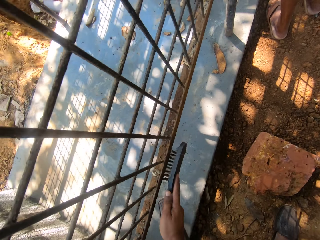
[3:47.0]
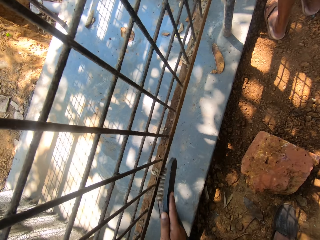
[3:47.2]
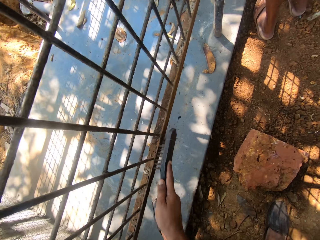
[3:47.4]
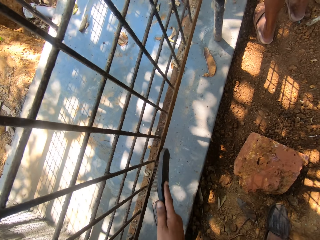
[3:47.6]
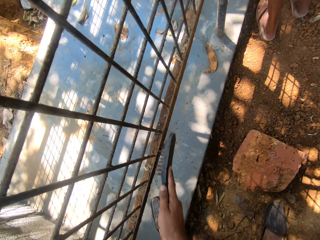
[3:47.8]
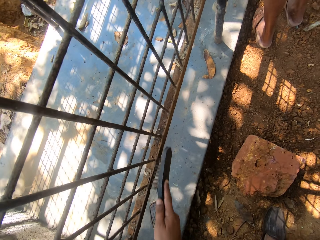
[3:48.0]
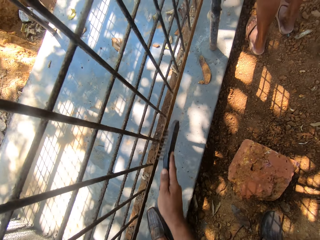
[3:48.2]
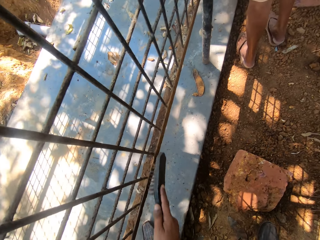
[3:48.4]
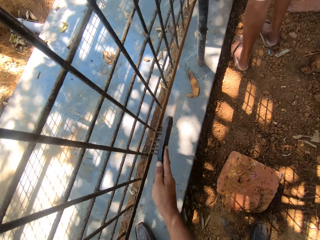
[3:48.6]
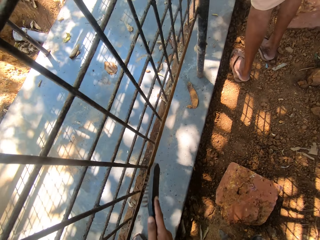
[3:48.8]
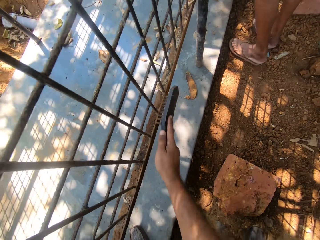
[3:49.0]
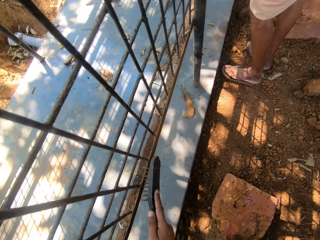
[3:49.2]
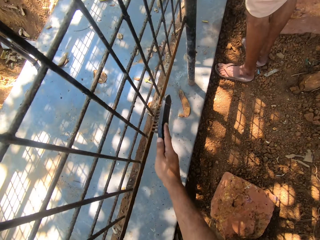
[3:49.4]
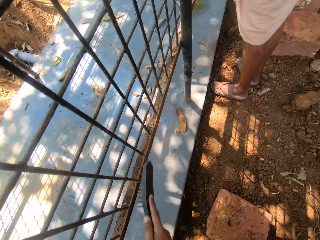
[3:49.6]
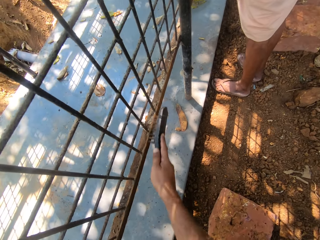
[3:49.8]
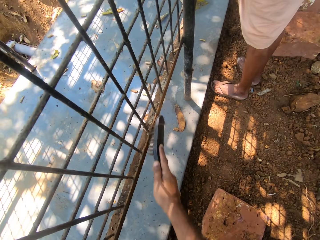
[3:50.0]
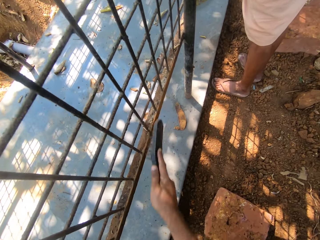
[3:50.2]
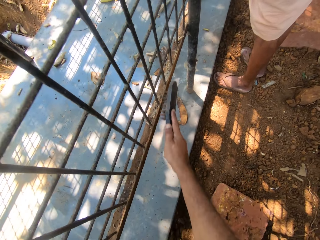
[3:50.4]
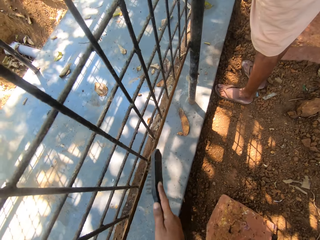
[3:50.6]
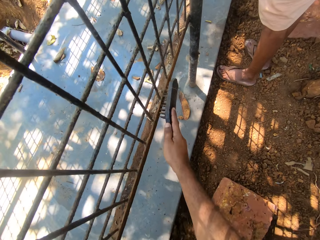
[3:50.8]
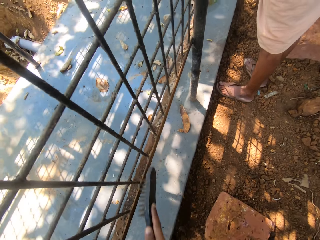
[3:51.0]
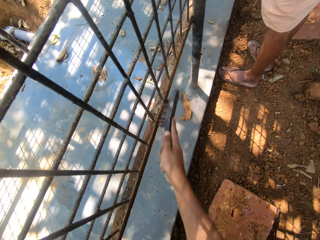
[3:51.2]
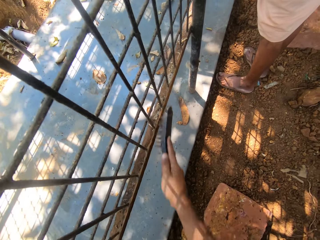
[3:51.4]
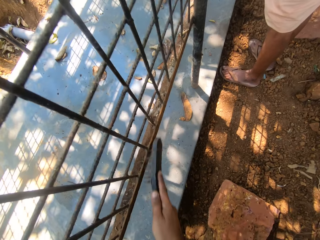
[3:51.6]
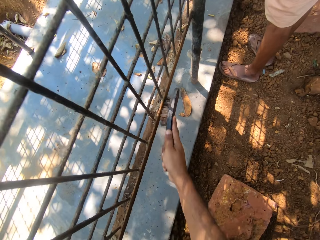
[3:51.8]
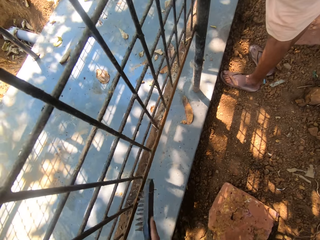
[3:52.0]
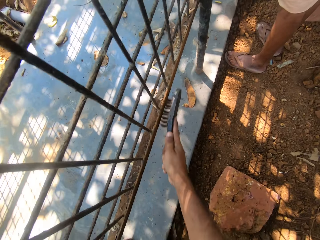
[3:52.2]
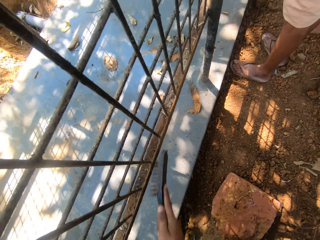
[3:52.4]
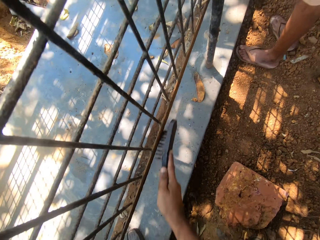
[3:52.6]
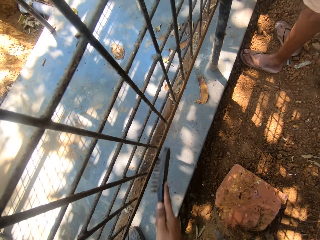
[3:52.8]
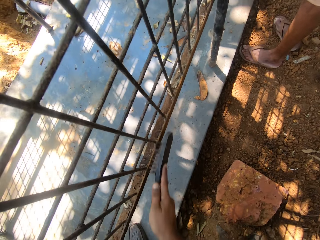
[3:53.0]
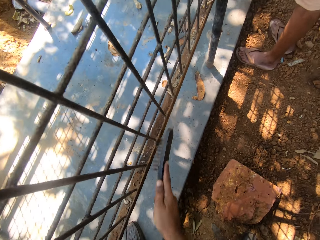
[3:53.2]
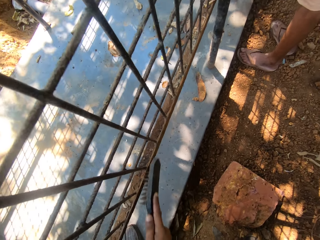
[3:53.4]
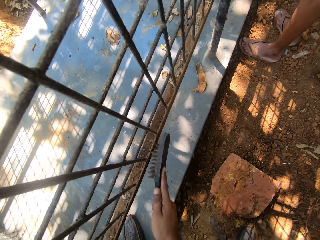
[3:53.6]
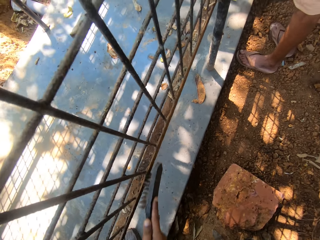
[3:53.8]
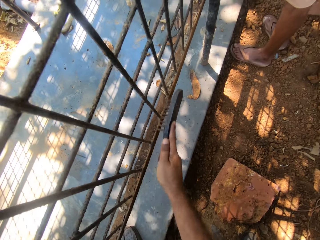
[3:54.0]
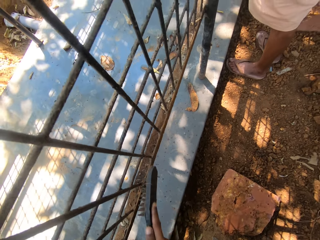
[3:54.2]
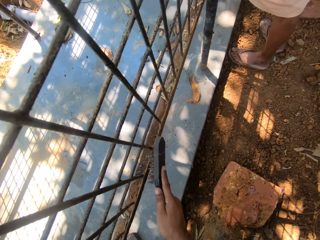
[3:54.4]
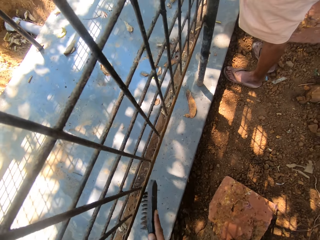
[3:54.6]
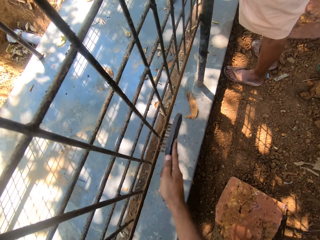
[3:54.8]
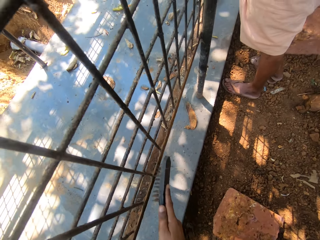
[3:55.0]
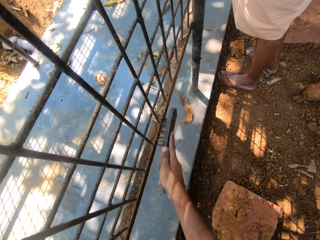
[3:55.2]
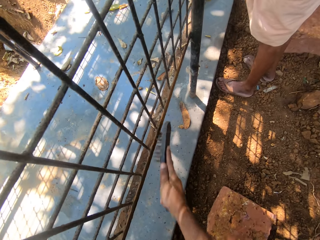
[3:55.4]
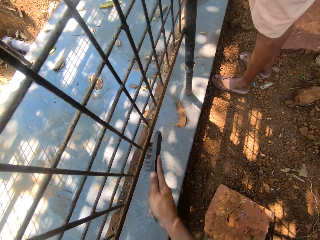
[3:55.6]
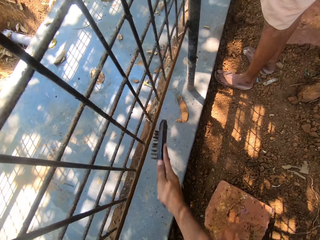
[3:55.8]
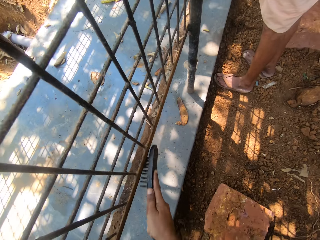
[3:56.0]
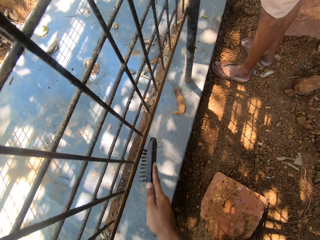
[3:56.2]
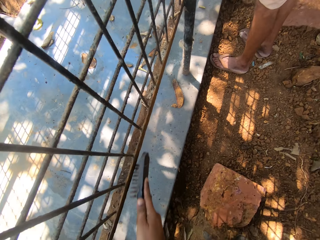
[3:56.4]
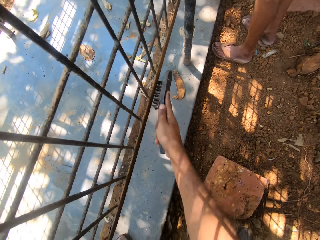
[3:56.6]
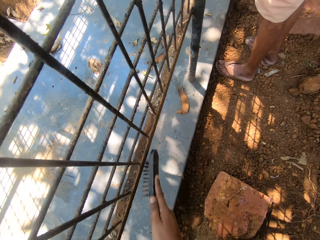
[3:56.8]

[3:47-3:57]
The camera wearer cleans the cage with the hand brush. They talk to a man.

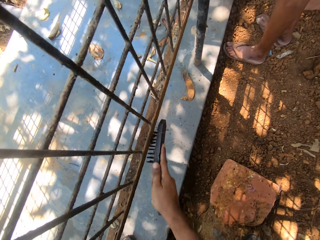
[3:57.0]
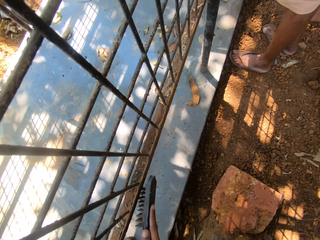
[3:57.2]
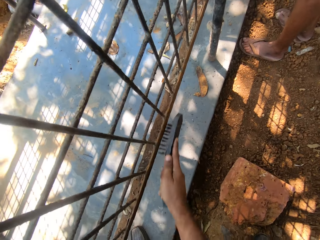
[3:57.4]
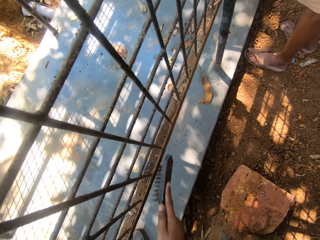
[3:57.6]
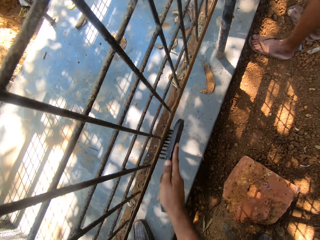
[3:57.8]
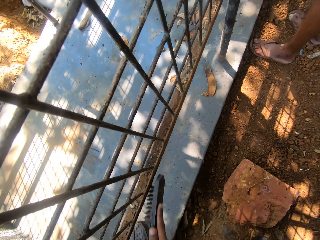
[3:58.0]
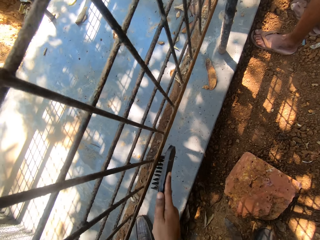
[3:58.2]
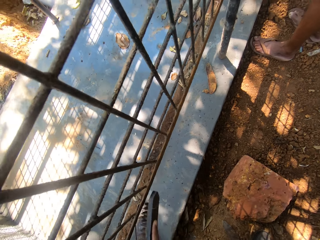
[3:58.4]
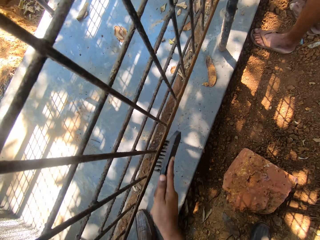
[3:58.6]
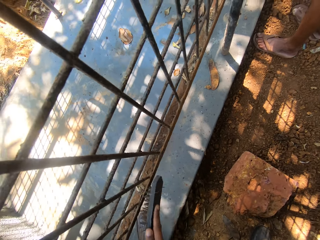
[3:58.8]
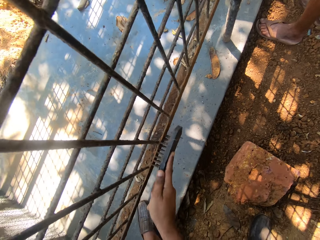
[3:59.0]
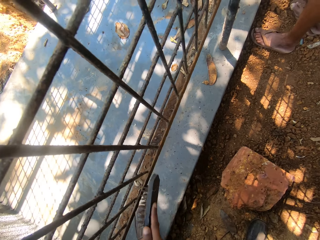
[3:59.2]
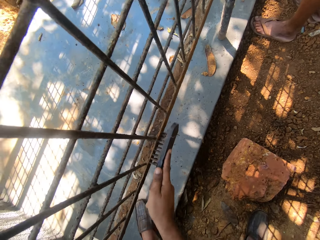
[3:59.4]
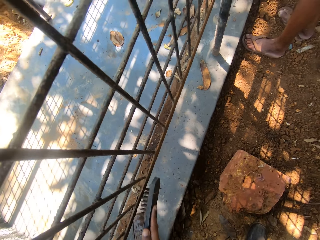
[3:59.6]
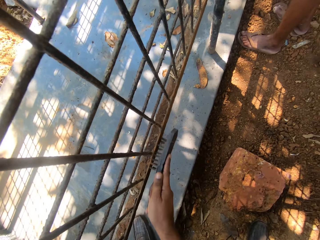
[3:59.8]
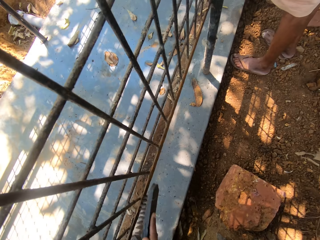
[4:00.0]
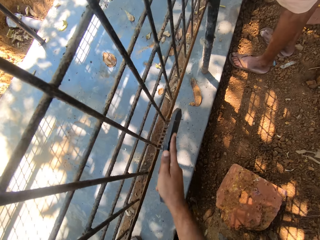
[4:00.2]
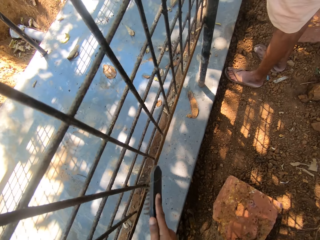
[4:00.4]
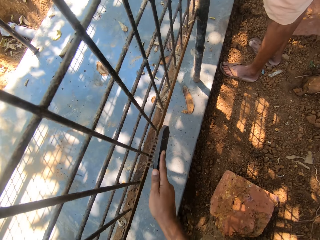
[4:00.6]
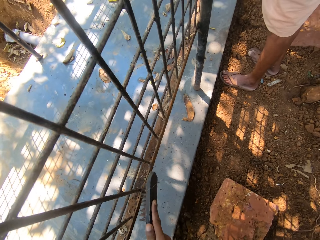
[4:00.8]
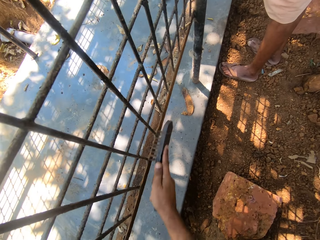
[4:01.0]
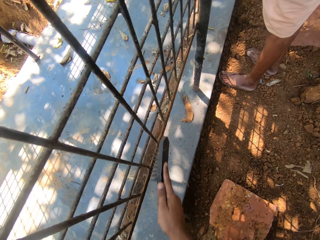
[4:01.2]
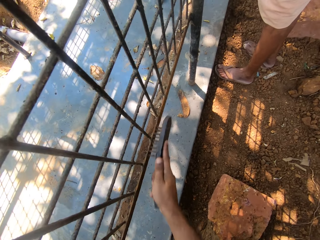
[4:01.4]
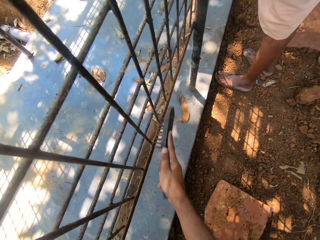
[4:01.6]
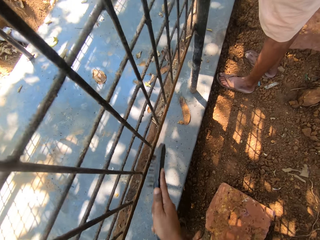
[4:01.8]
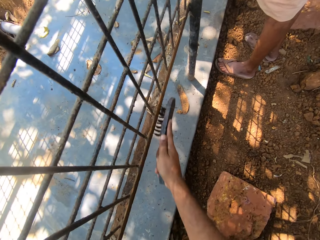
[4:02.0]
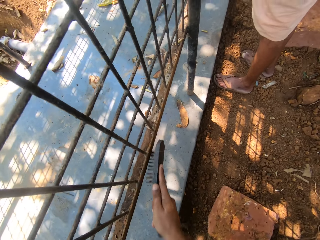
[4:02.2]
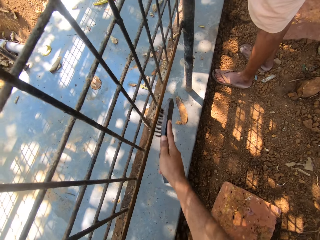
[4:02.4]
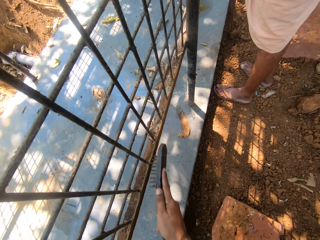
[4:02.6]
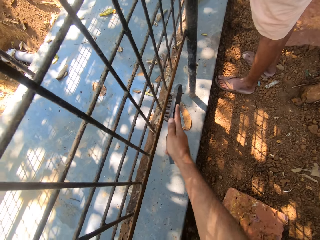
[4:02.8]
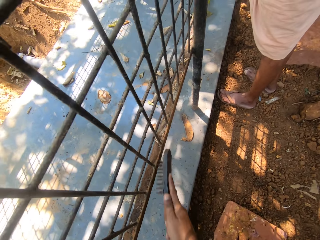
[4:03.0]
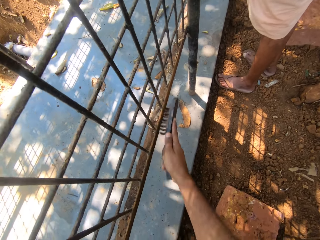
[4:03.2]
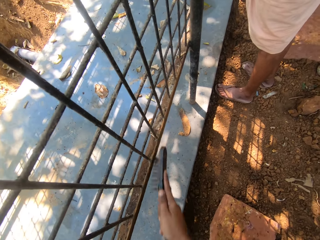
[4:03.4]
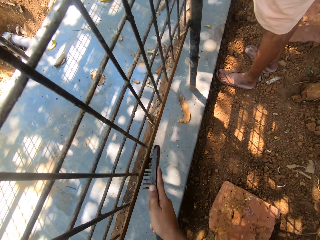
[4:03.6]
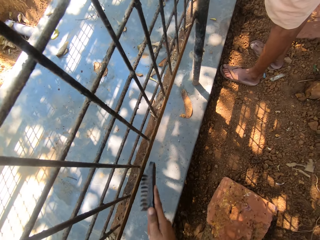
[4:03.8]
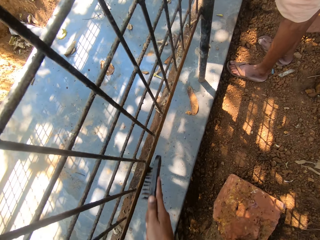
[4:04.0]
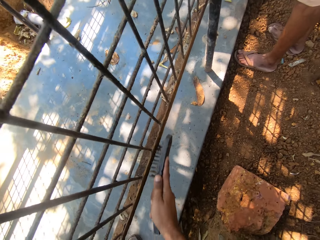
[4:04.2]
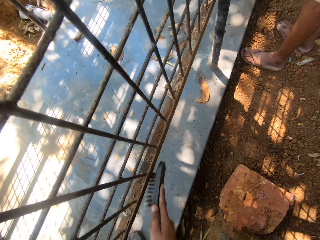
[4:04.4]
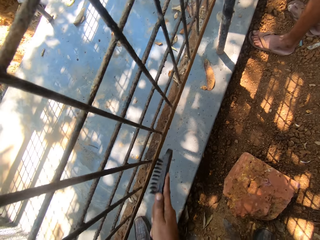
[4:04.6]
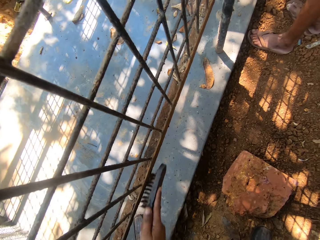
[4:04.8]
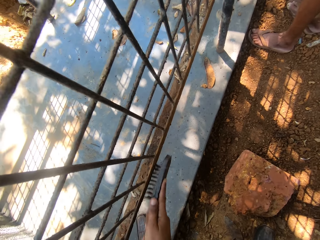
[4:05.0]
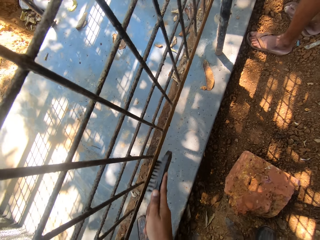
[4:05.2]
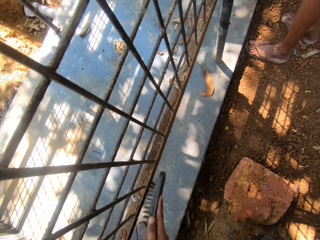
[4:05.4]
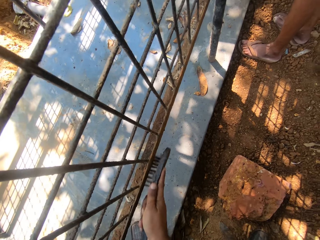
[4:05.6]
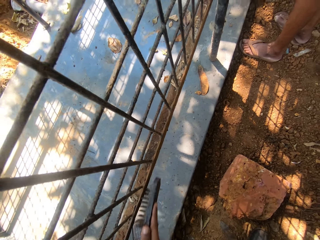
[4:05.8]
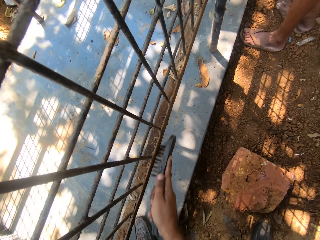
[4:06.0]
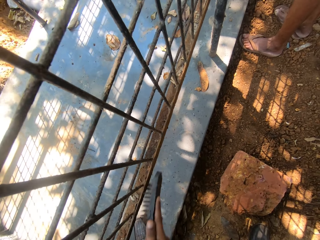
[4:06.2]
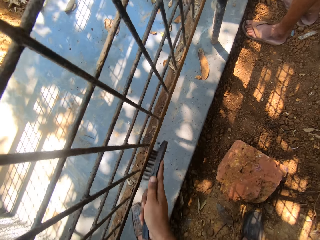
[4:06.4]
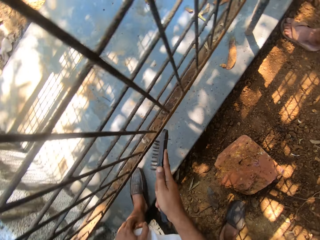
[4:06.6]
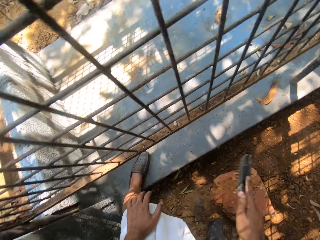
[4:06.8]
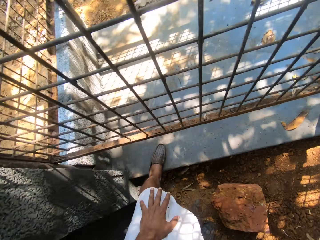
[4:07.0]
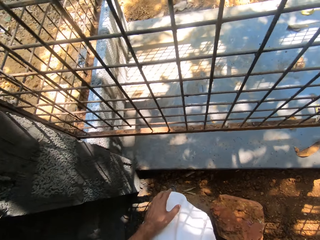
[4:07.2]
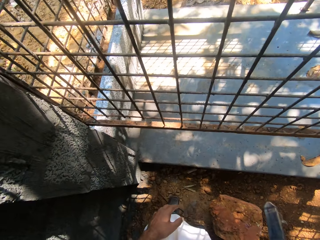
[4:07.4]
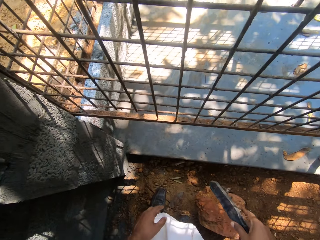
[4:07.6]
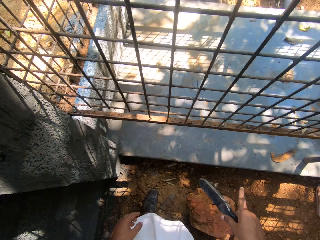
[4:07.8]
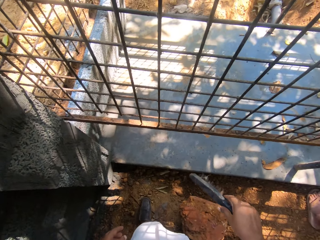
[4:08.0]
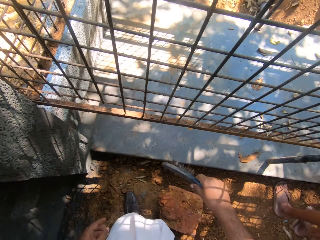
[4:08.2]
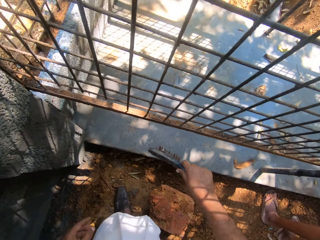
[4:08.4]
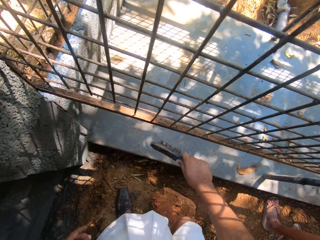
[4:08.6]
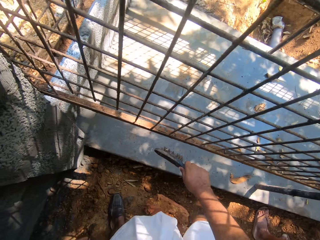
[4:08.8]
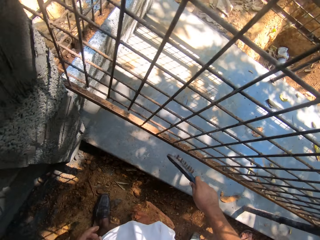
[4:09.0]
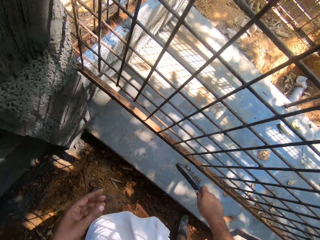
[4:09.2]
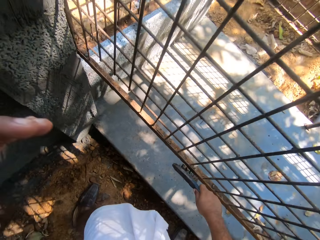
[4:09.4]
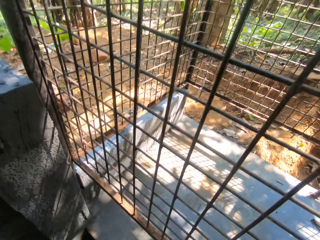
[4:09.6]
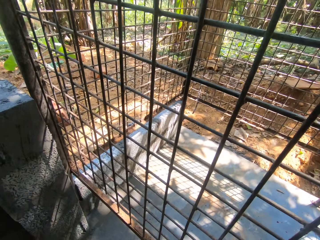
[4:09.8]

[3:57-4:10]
The camera wearer cleans the cage with the hand brush. A man talks to the camera wearer. The camera wearer cleans the cage with the hand brush. He talks to the man. He cleans the cage with the hand brush. He adjusts his position. He stares at the wire mesh. He reaches for his camera.
